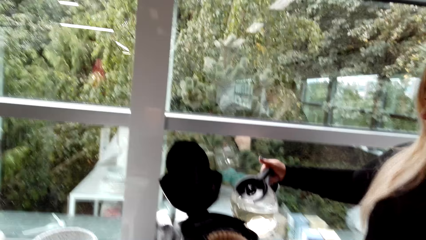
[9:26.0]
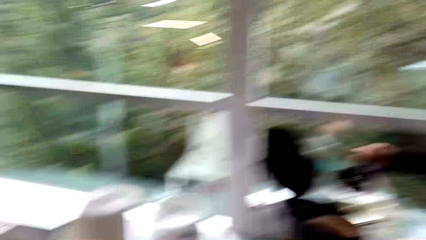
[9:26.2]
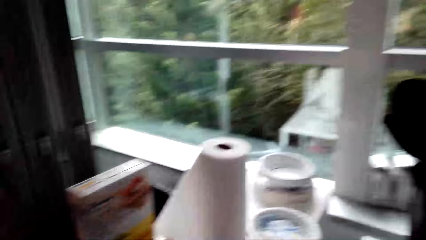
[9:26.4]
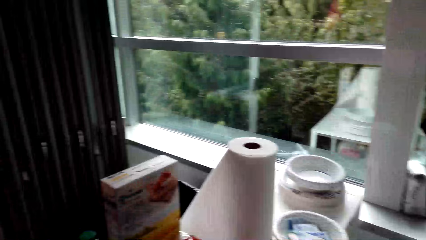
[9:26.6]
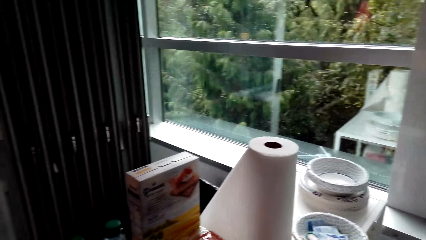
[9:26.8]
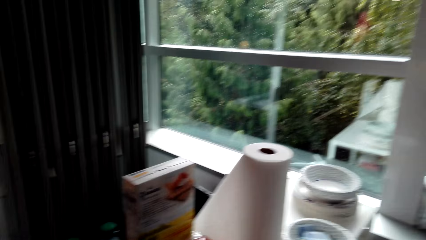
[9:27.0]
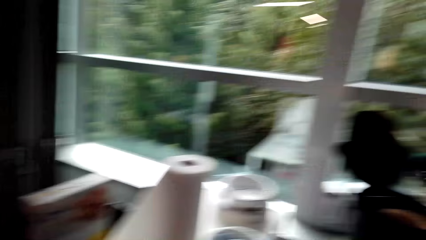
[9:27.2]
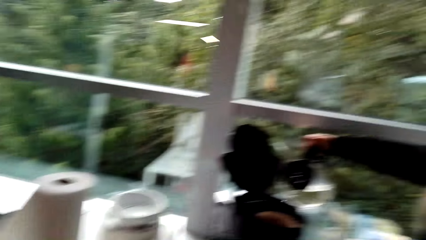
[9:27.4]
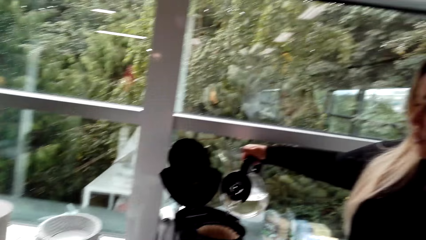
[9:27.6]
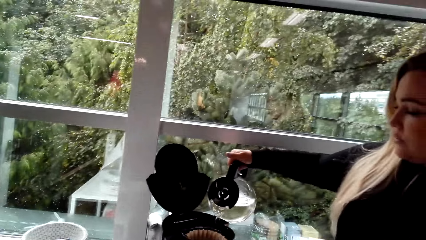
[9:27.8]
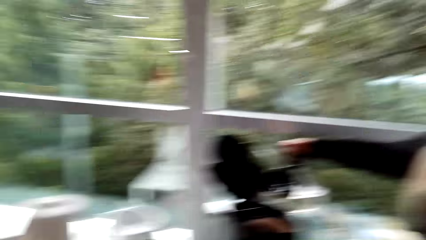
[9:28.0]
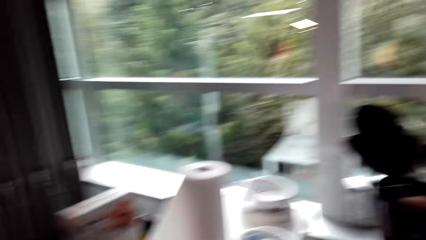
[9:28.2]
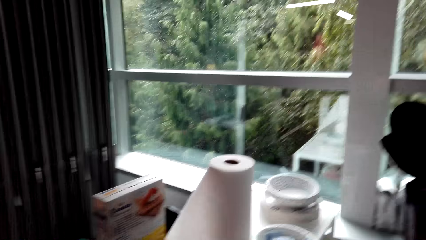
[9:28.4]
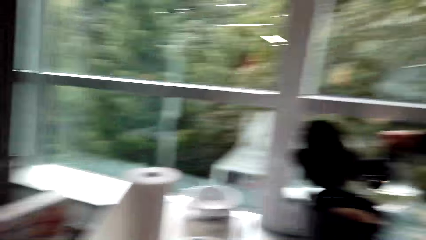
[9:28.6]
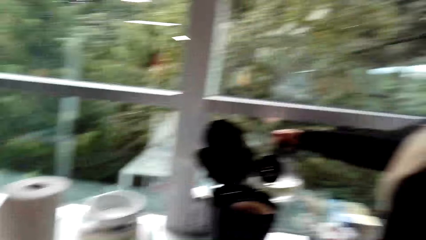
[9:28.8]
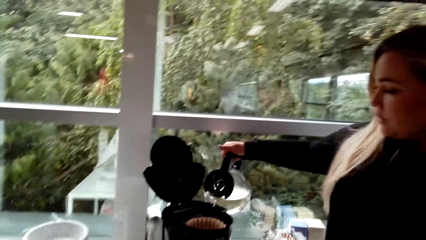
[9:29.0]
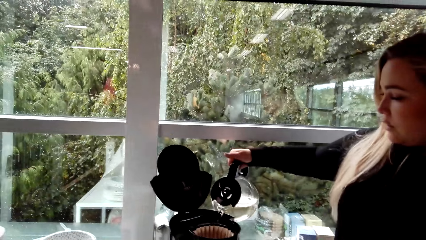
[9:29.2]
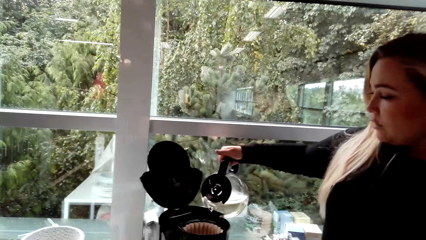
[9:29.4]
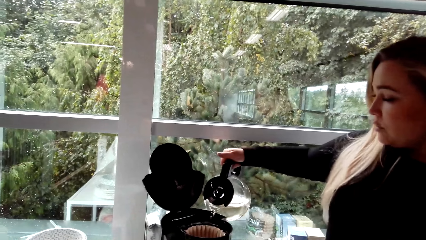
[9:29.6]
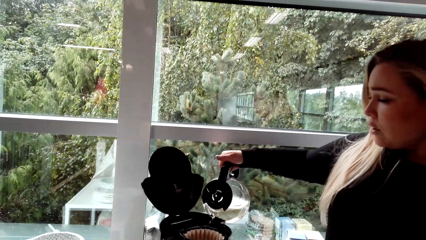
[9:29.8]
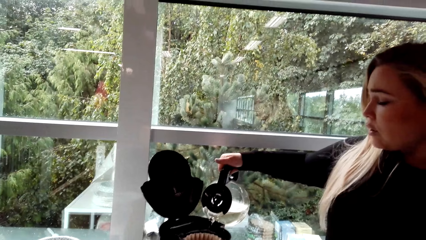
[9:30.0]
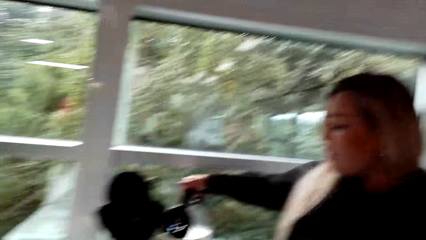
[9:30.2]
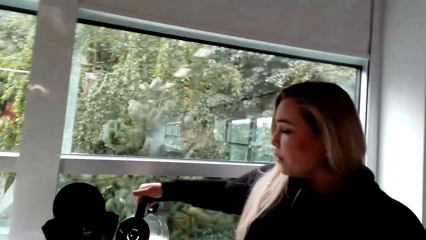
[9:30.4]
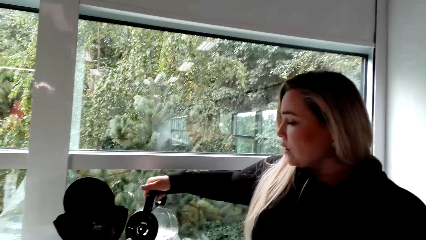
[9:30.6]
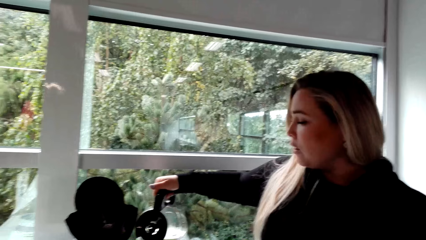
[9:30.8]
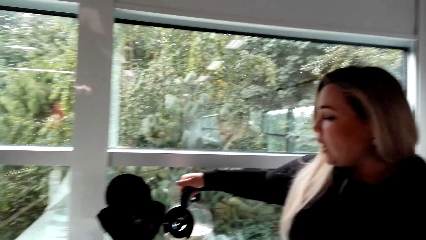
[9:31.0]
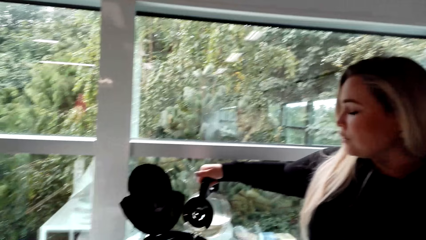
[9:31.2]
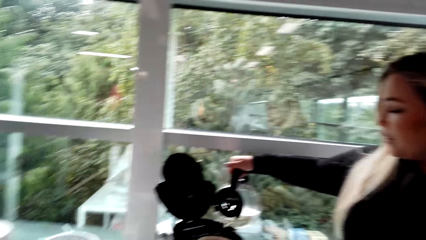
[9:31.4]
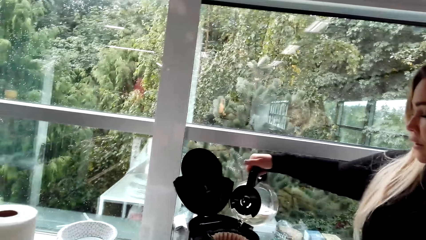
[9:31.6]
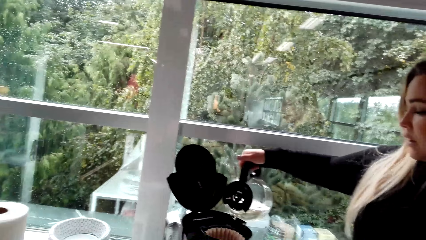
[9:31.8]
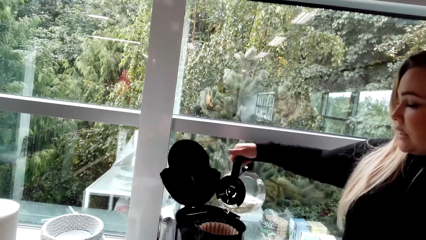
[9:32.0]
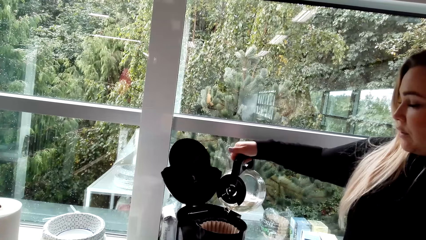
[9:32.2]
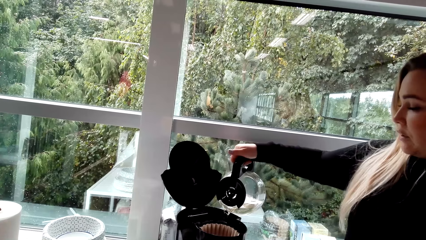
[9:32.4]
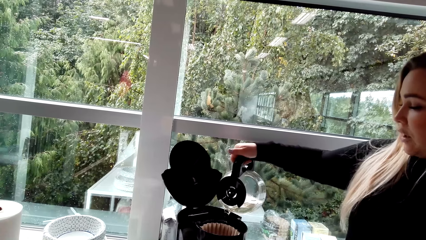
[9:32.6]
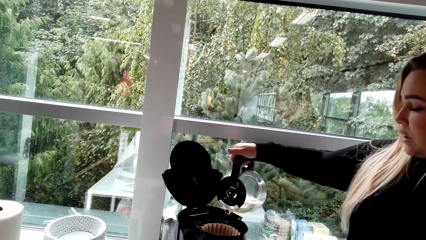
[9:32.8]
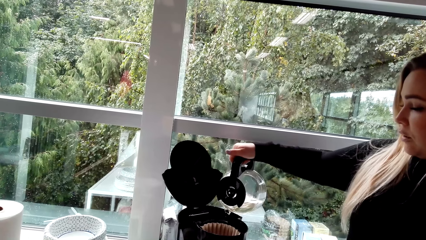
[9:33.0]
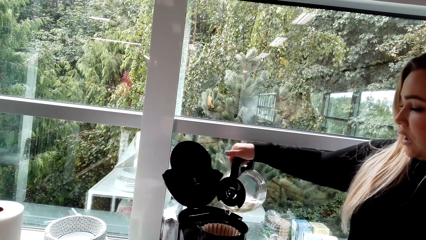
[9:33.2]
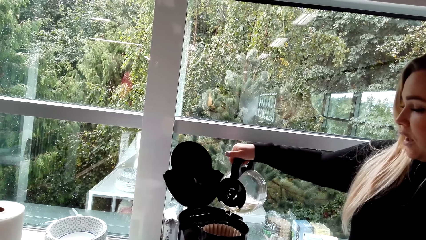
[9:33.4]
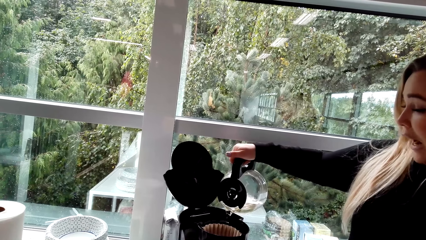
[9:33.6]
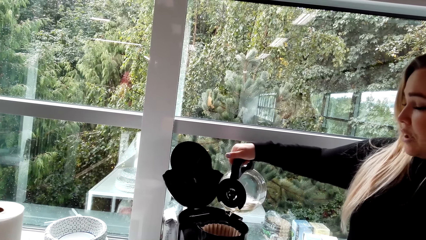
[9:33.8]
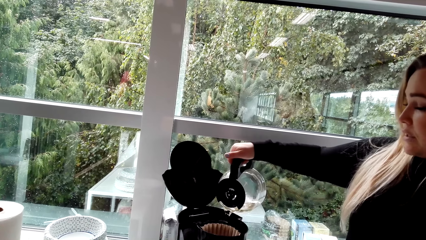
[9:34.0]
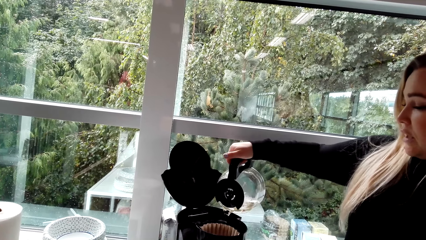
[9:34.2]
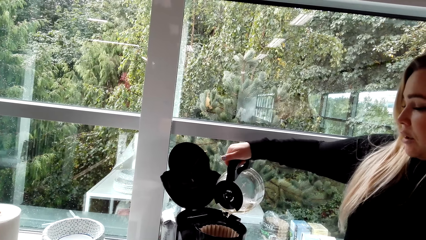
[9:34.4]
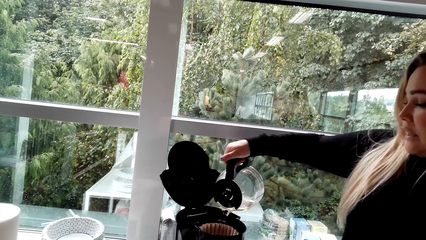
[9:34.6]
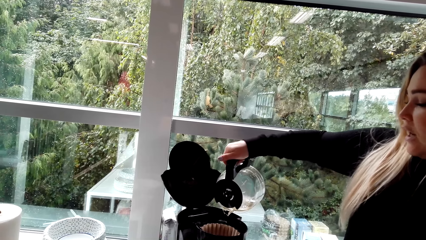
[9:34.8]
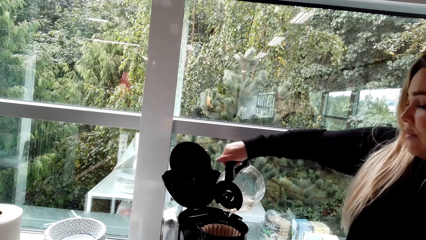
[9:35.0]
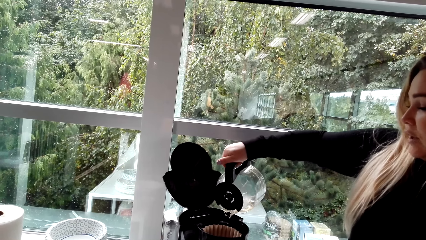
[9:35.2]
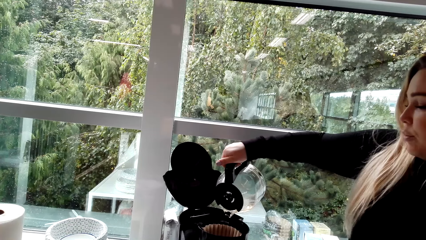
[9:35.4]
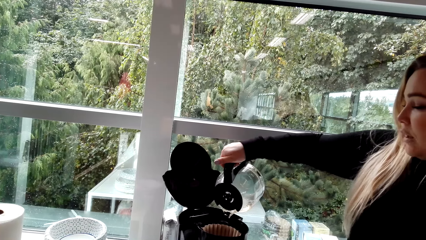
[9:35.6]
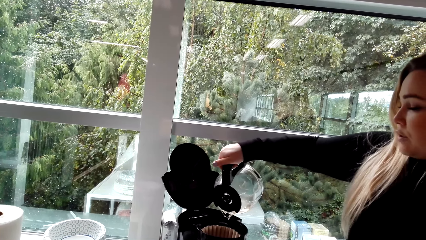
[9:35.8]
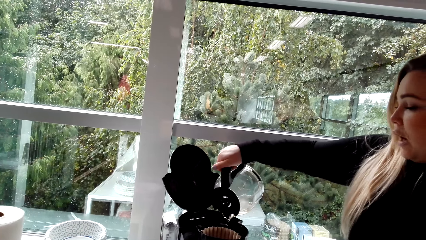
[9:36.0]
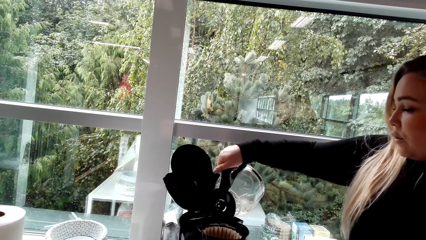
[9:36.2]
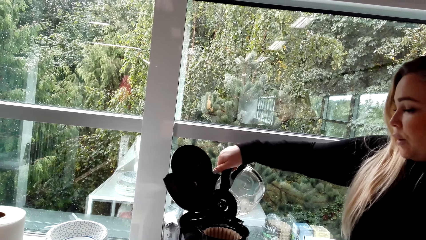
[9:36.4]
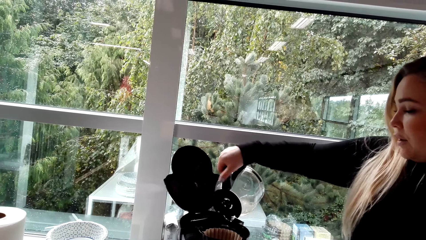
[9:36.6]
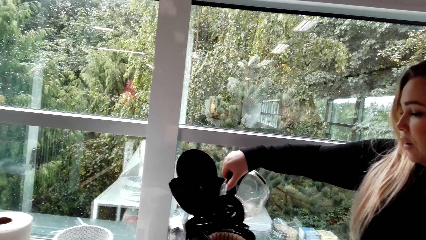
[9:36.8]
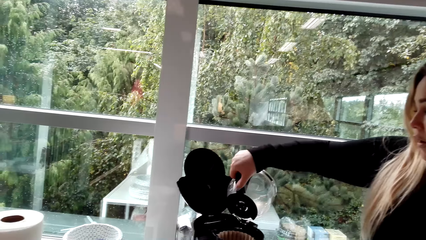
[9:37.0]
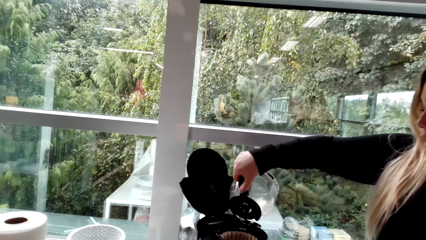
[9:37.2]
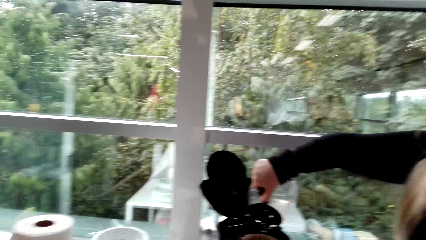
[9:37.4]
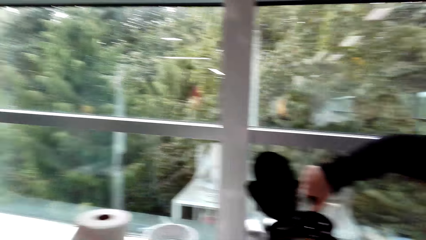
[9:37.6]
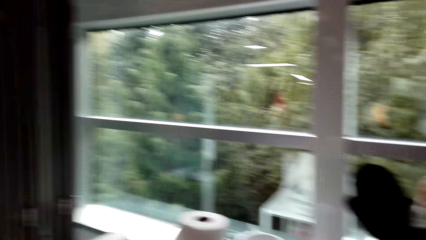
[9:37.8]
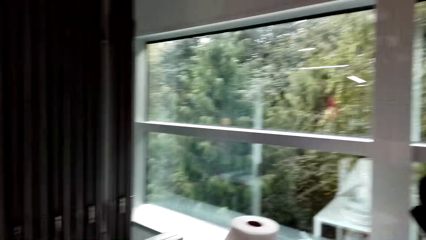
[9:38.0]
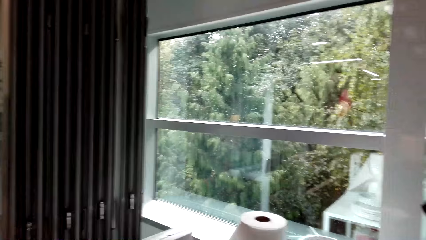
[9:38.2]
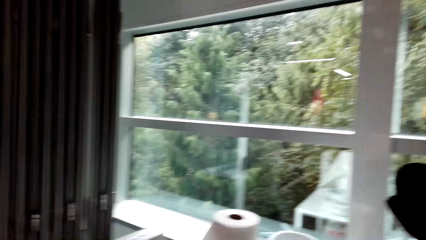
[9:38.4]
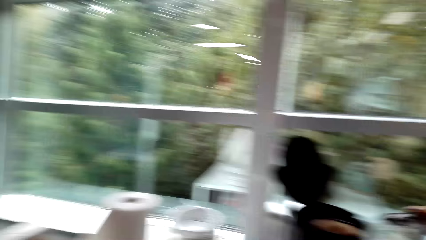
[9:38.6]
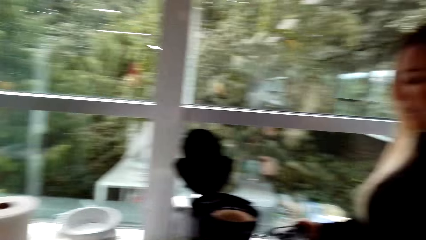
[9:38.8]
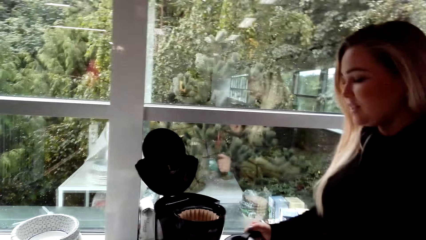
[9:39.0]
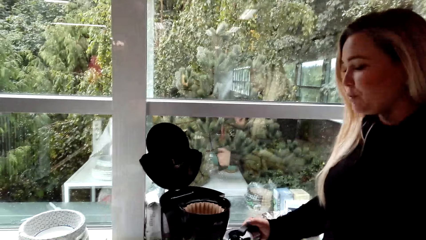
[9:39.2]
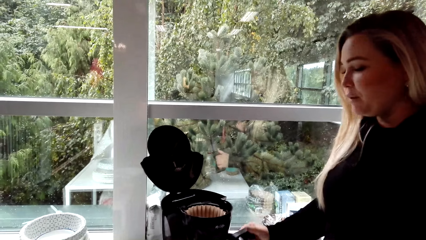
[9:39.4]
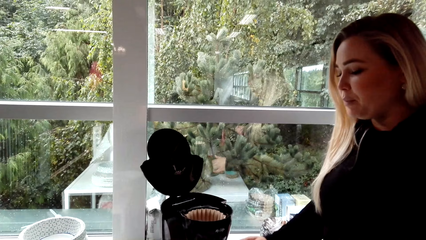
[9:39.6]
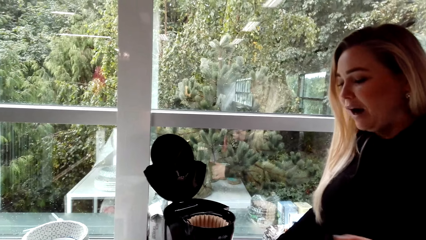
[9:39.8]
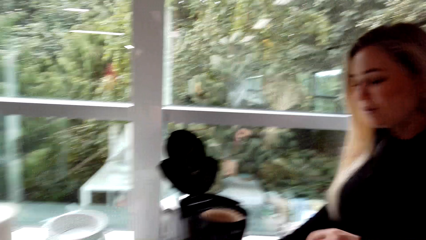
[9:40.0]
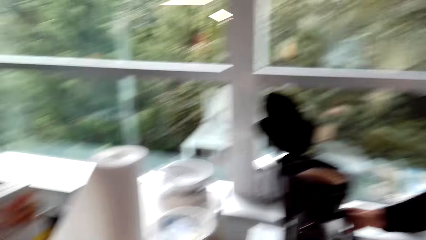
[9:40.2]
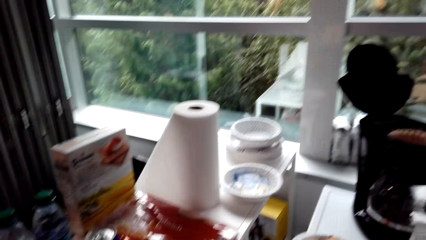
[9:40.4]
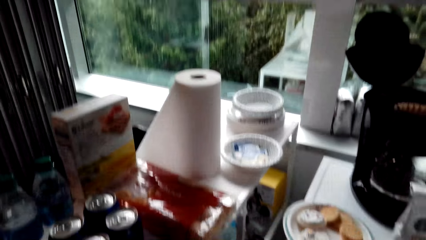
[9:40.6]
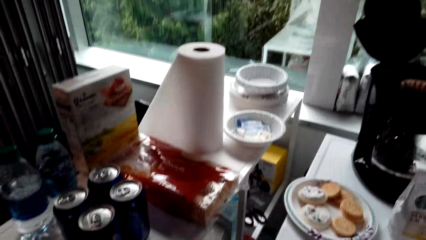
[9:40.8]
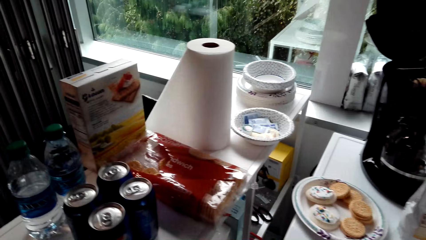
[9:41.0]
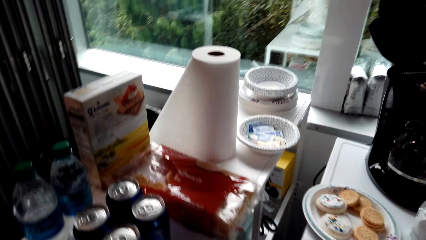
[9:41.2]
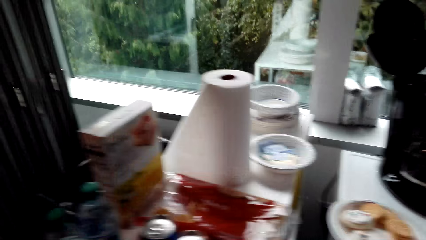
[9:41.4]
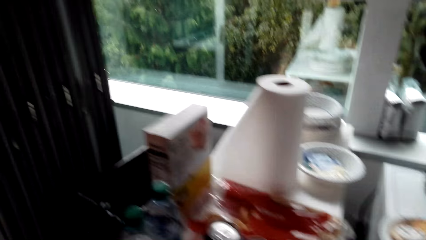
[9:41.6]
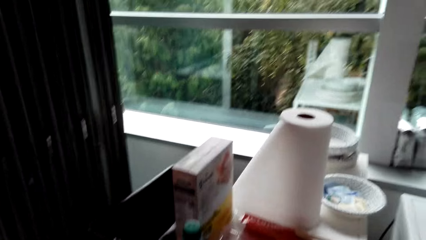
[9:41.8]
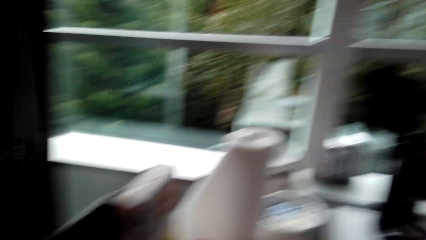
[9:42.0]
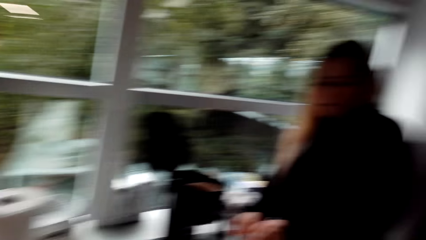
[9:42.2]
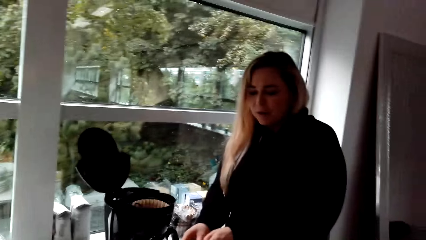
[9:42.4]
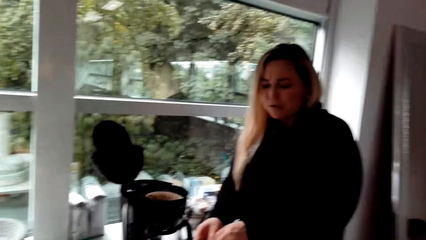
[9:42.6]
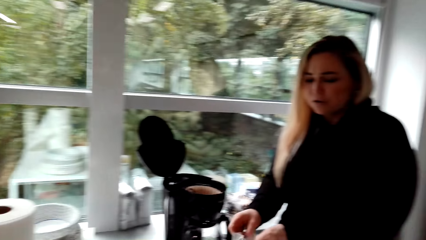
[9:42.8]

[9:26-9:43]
A woman pours water in the coffee maker. The camera wearer looks in the room. The woman puts the kettle on the table.
